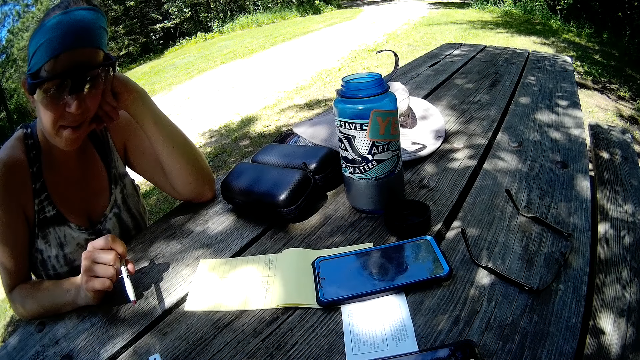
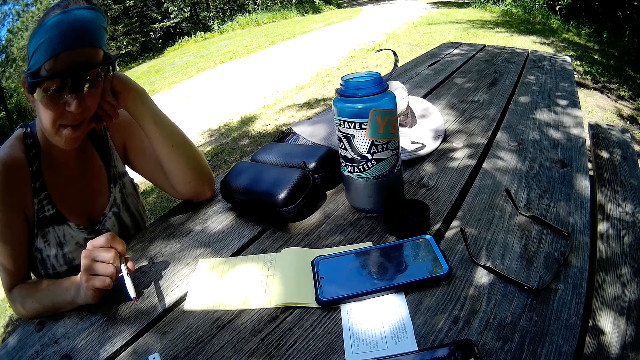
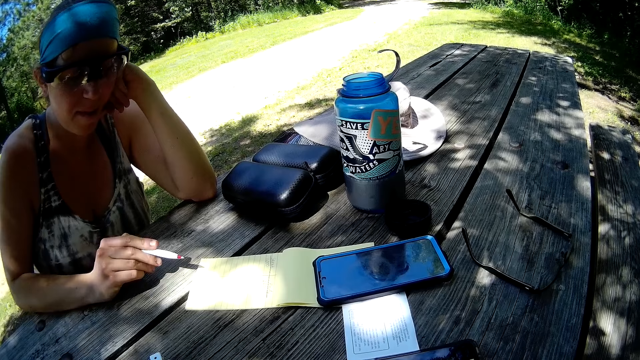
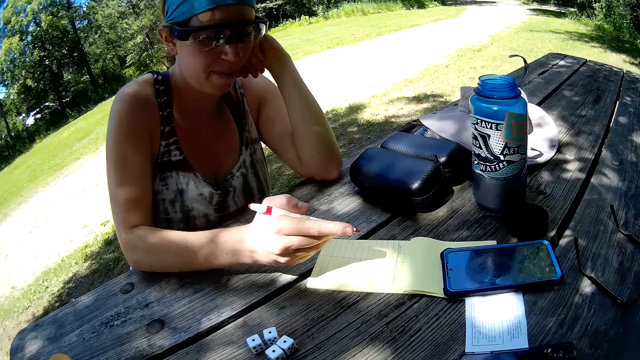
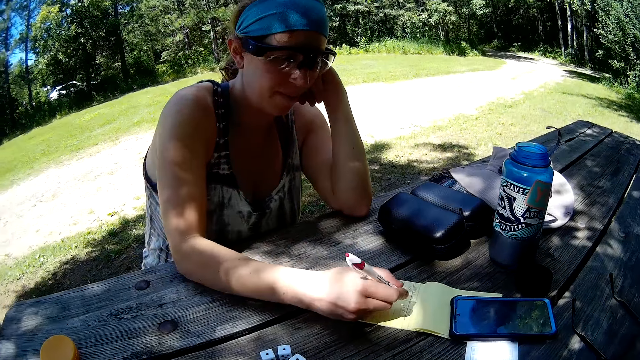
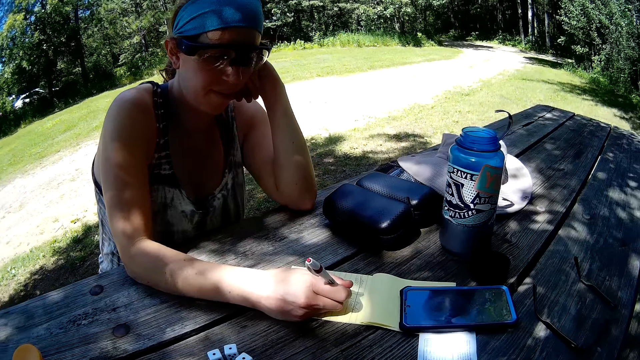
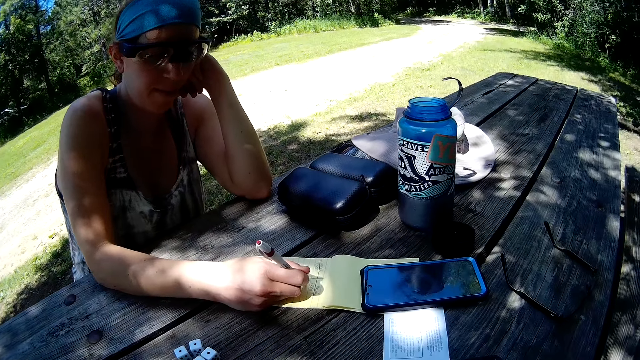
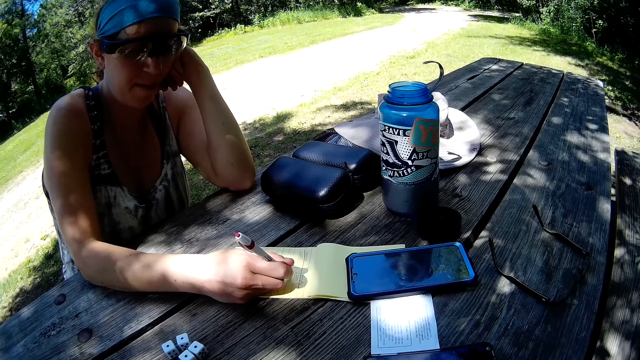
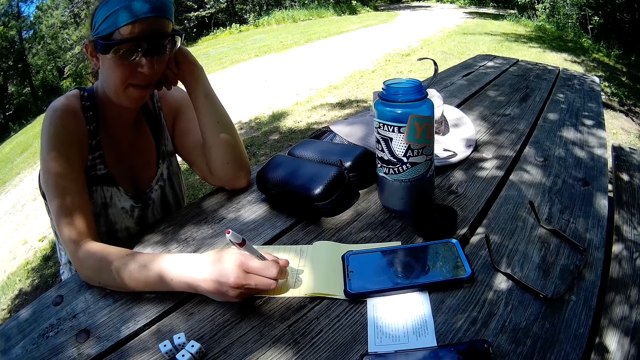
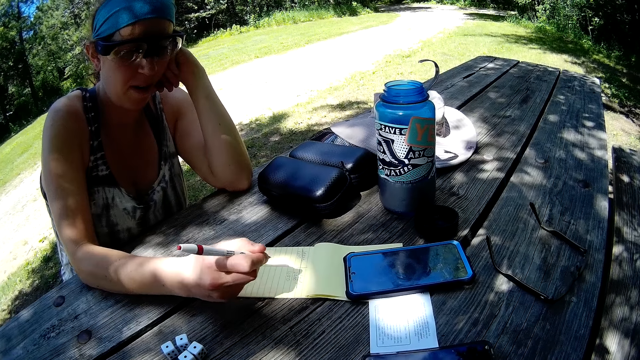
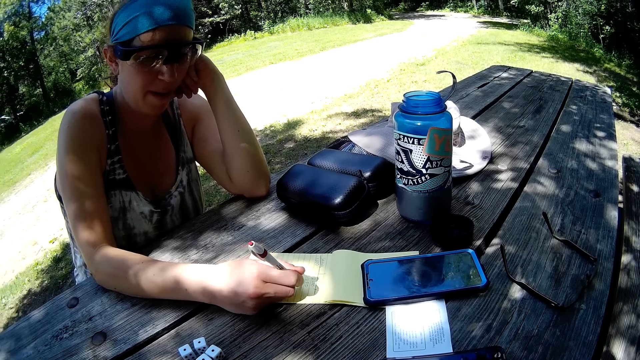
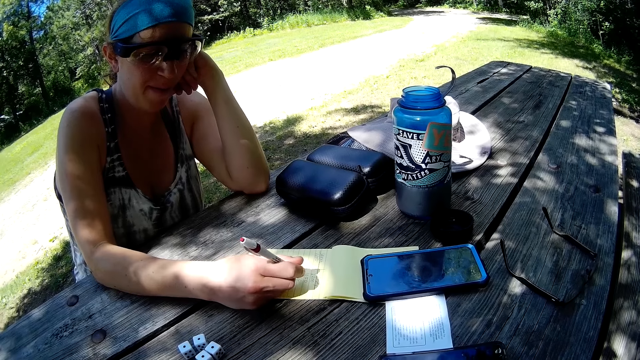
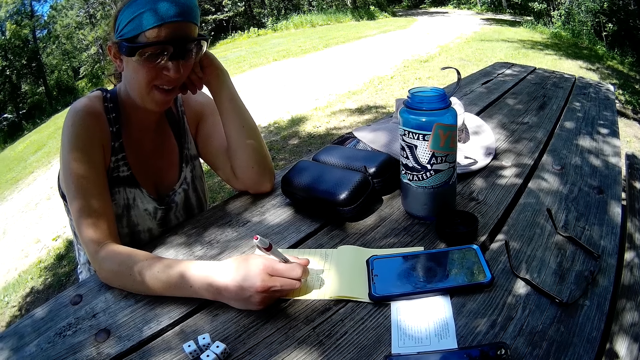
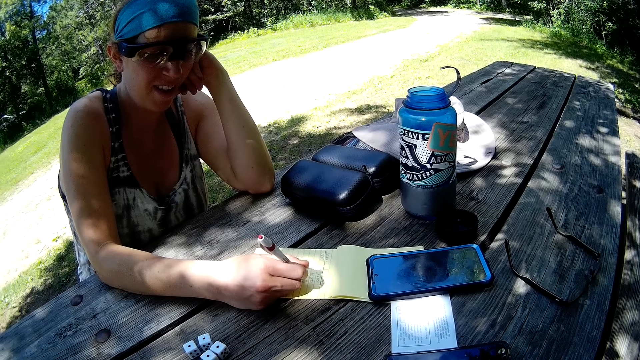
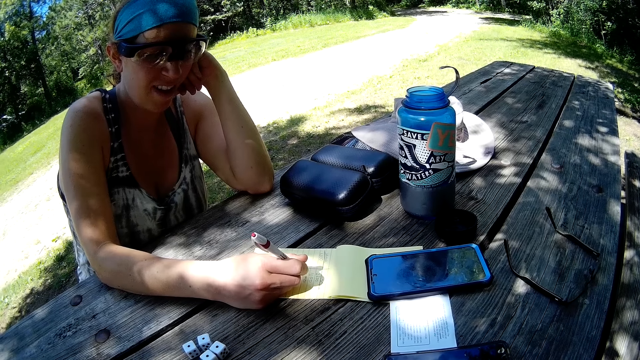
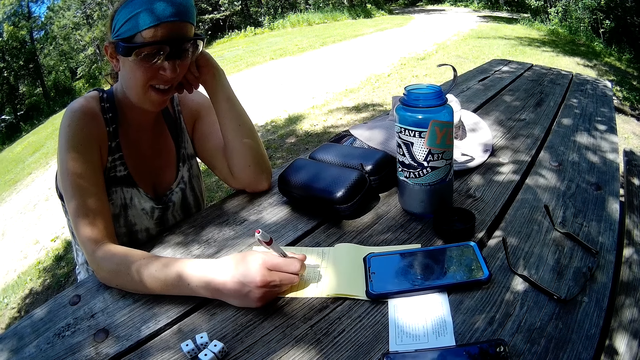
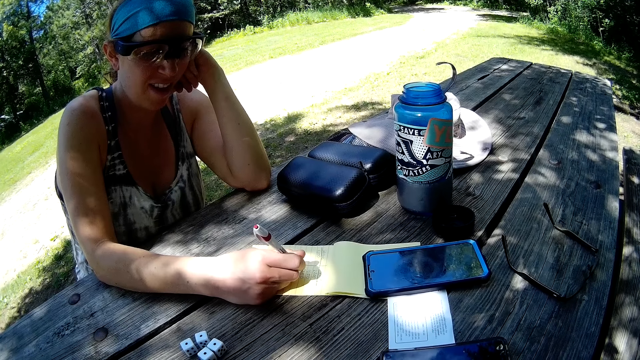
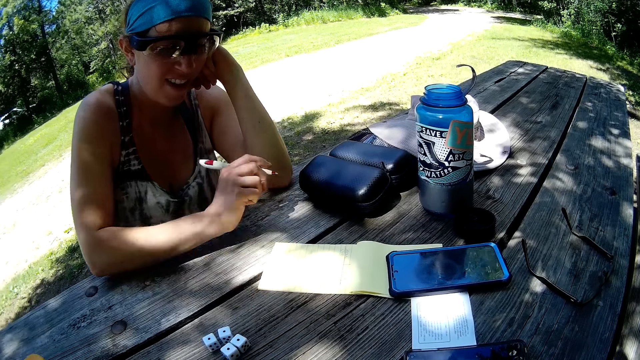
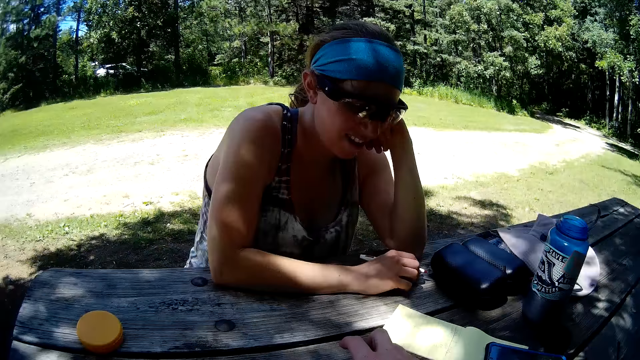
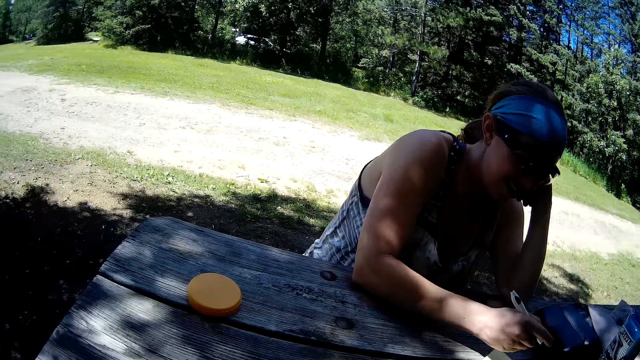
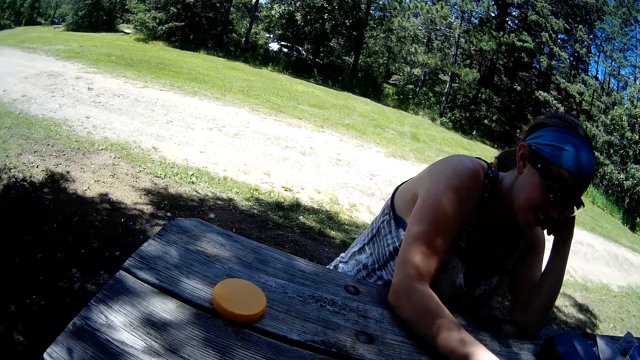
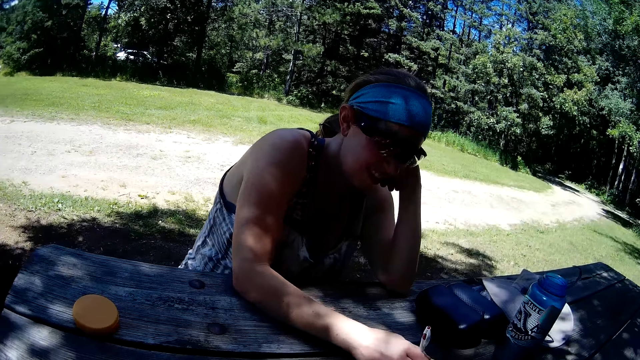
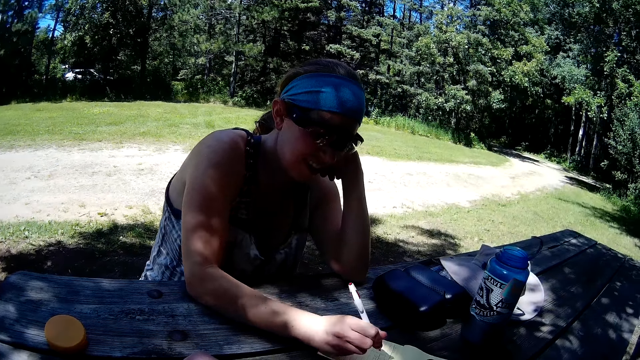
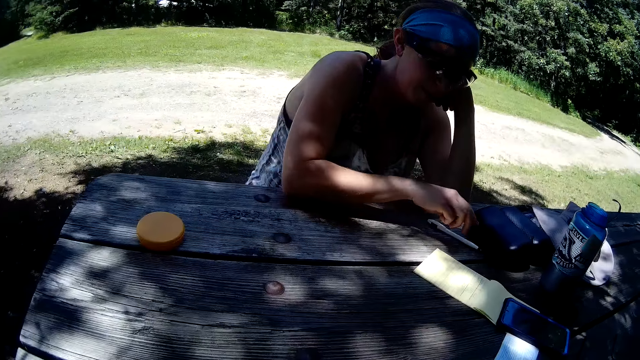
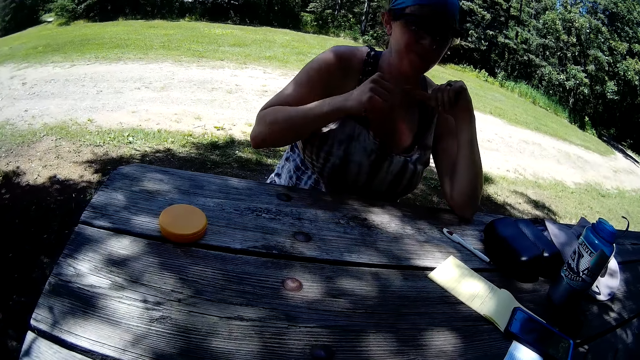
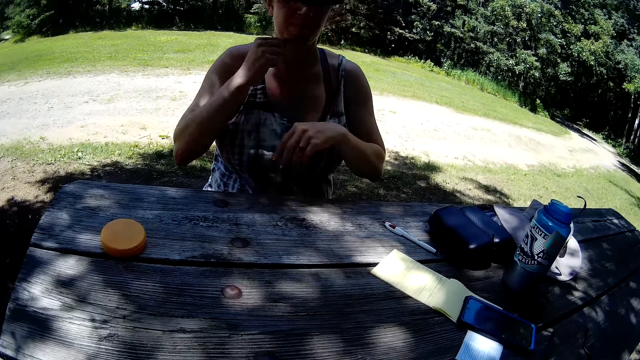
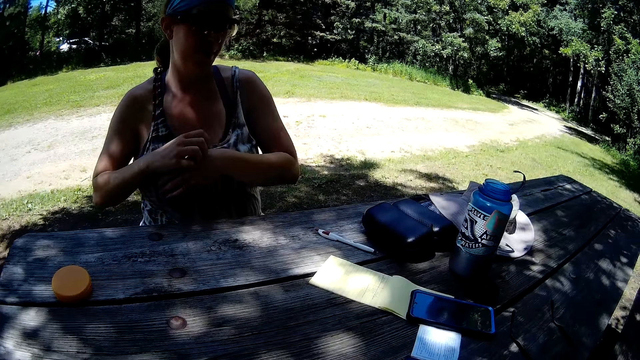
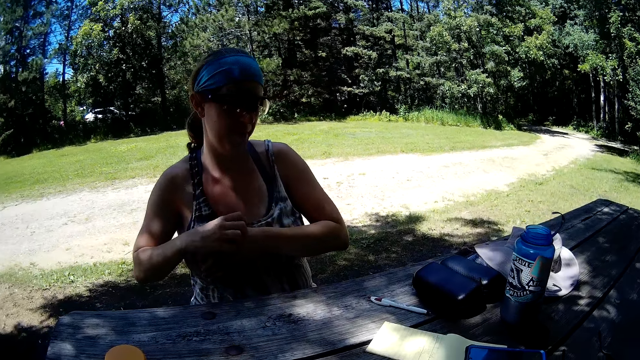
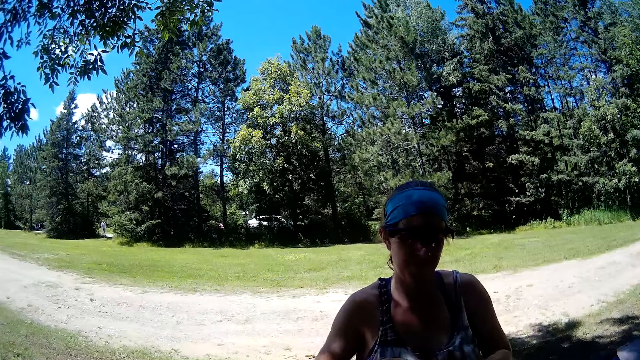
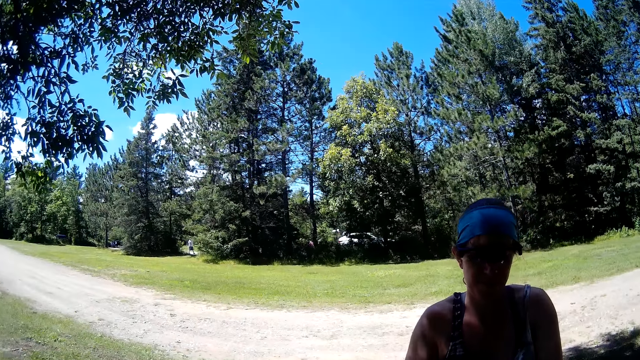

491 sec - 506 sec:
A woman writes on the book on the table with the pen in her right hand. The woman touches the table with the pen in her right hand. The woman writes on the book on the table with the pen in her right hand. The camera wearer collects the dice. The woman drops the pen in her right hand on the table. The woman scratches the back of her left hand with her right hand. The camera wearer drops the dice on the container.

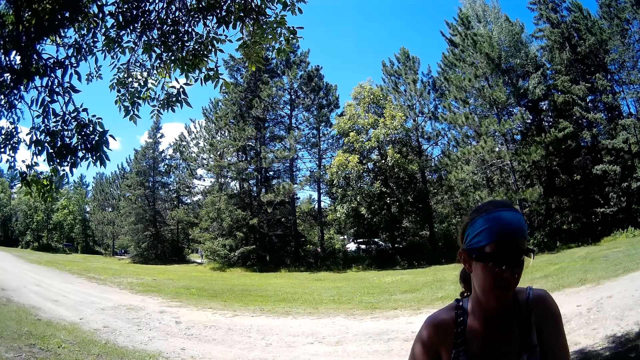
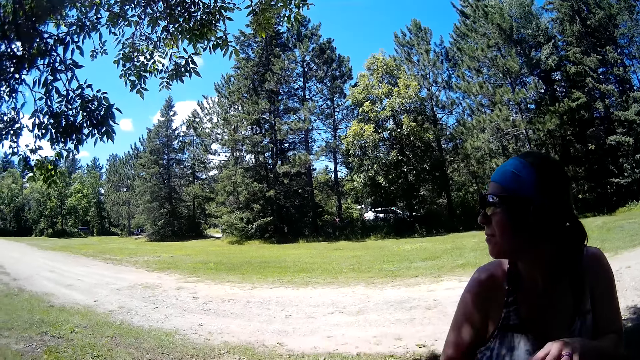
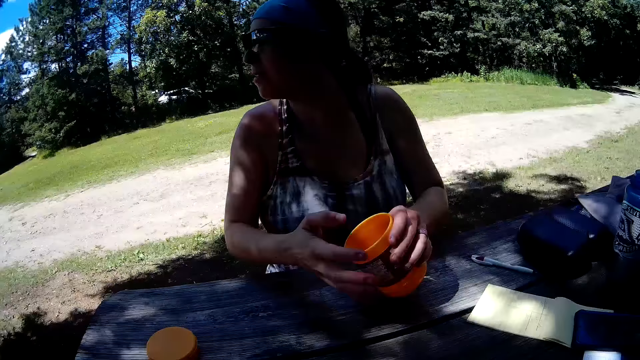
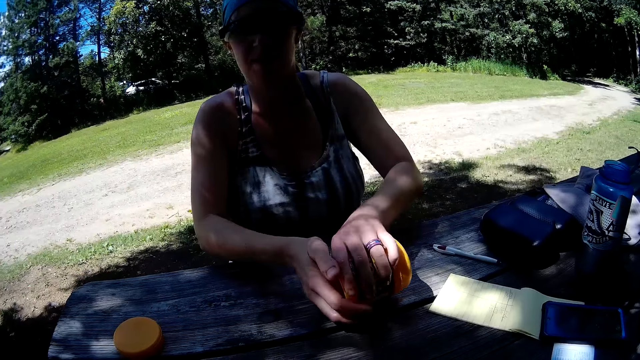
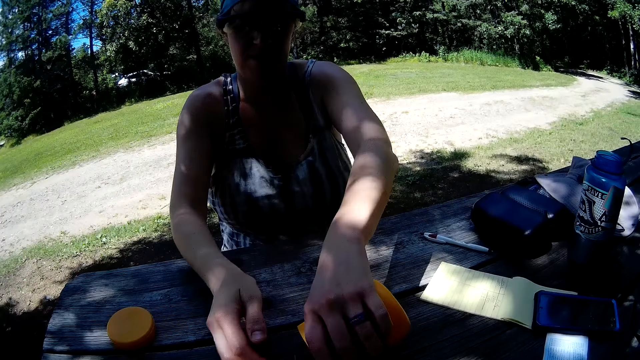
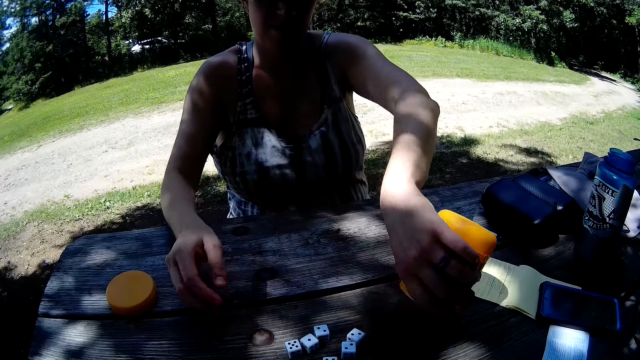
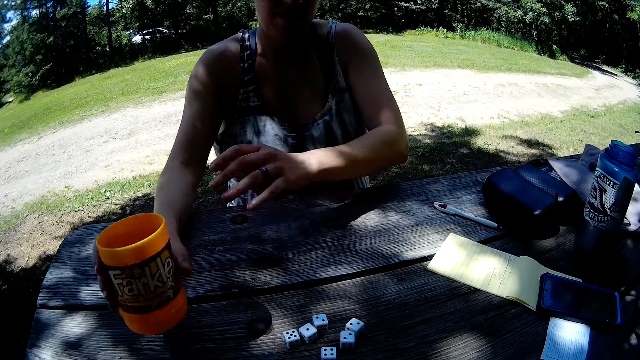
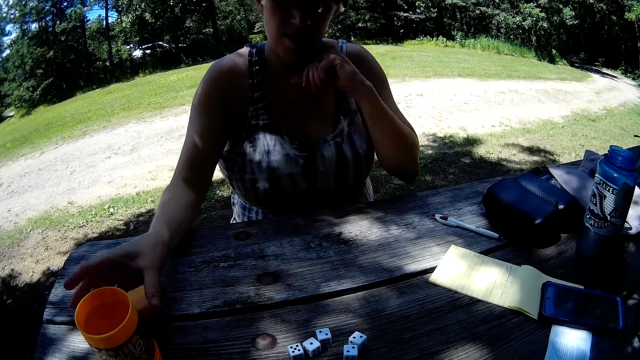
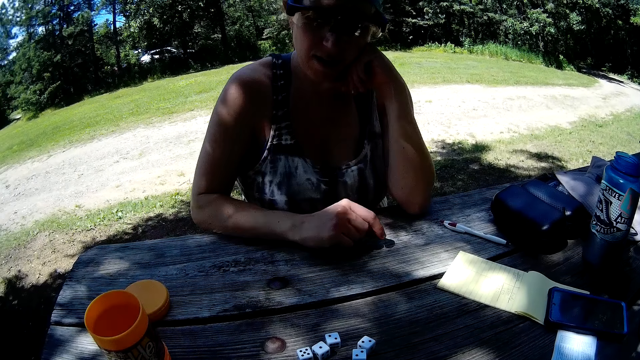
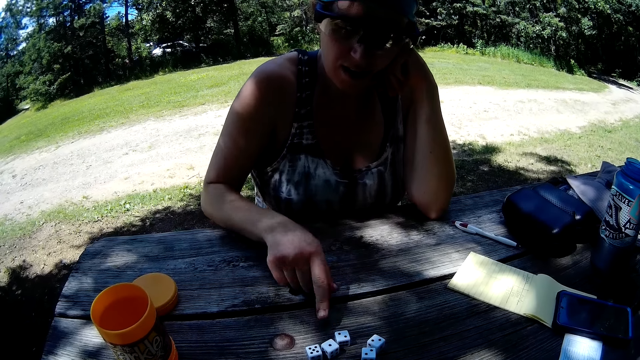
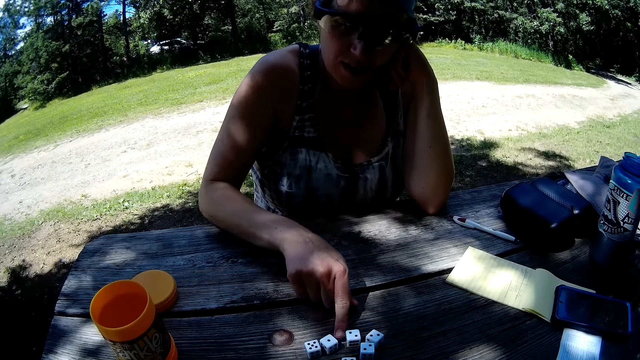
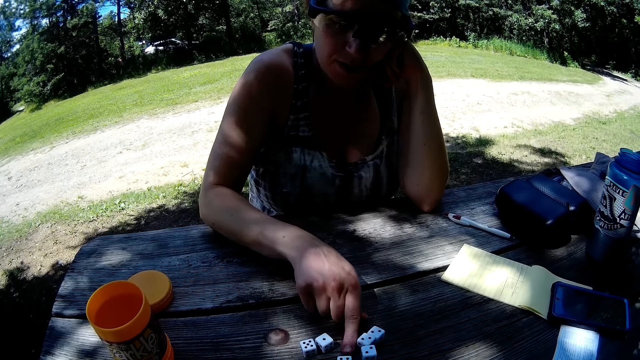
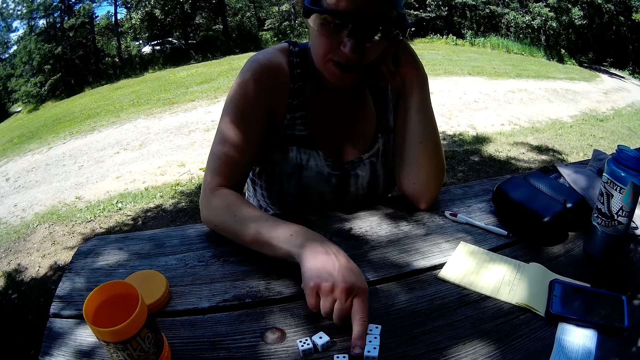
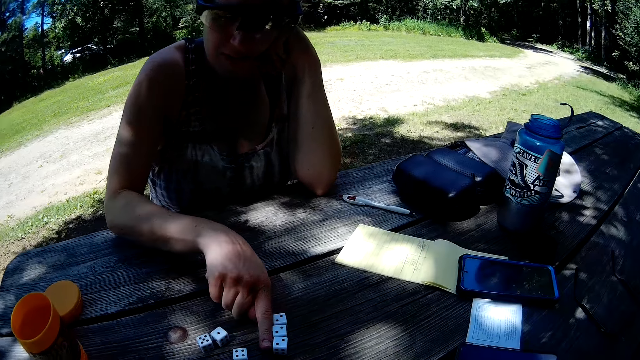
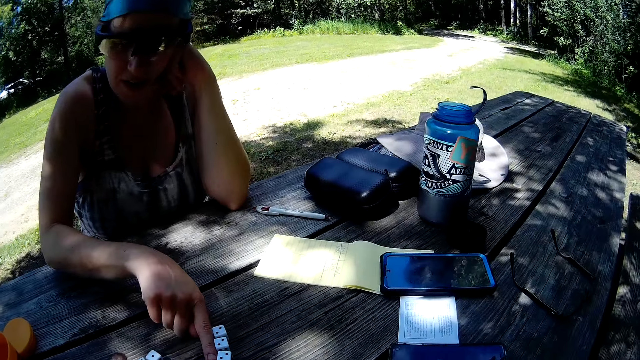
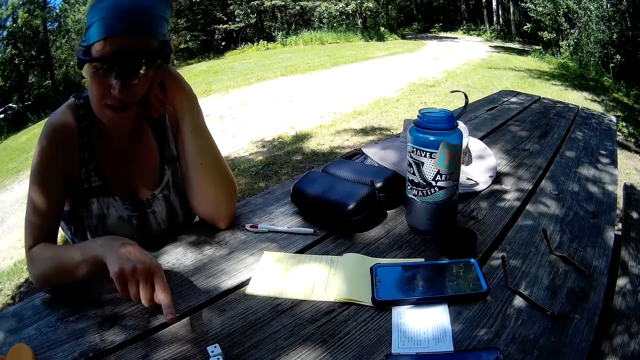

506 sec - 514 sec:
The woman holds the plastic cup or container in both hands. The woman shakes the container. The woman pours the dice in the plastic cup on the table with her left hand. The woman passes the plastic cup in her left hand to her right hand. The woman drops the plastic cup on the table with her right hand. The woman places her left elbow on the table. The woman touches the table with her right hand. The woman moves some dice on the table with her right forefinger.
